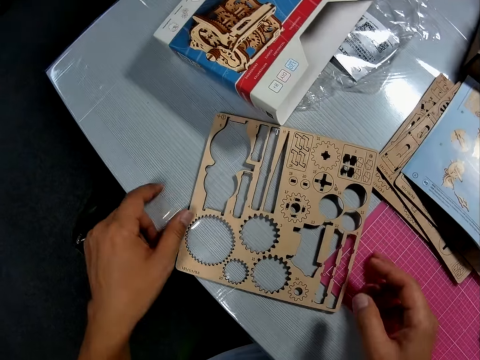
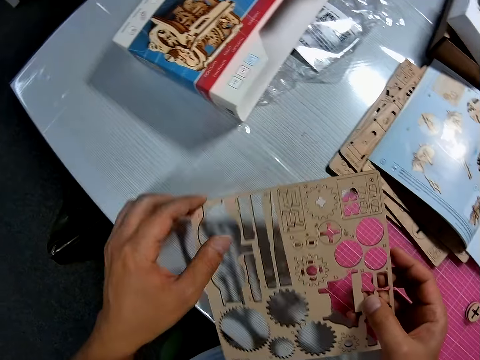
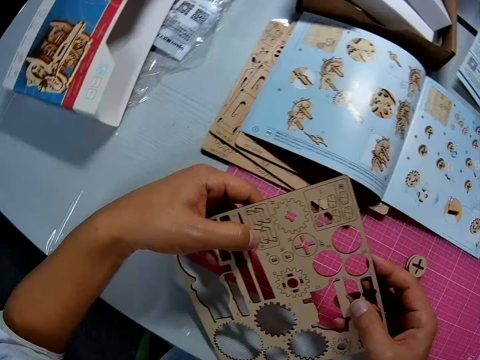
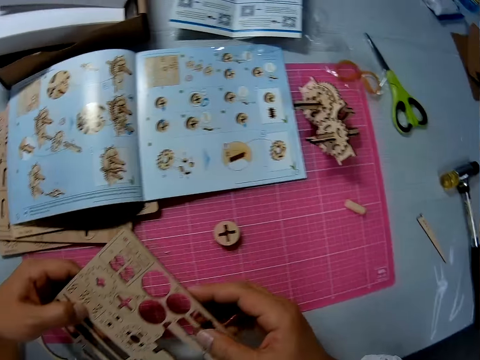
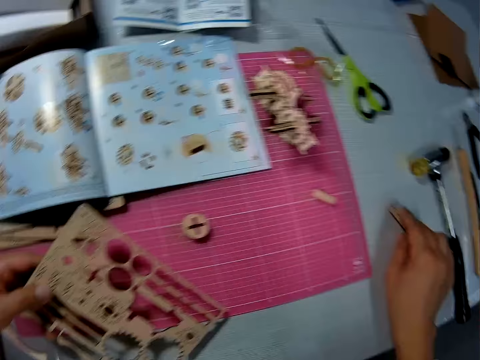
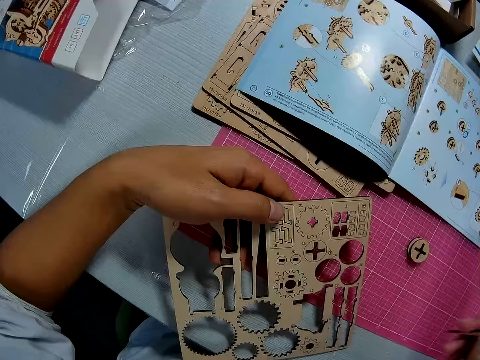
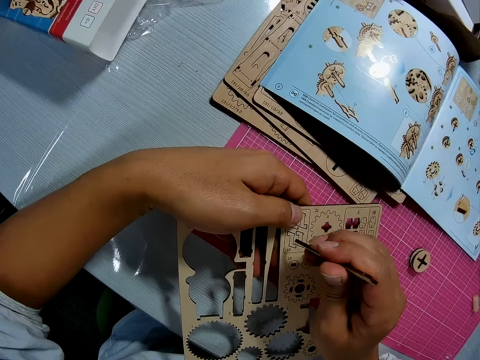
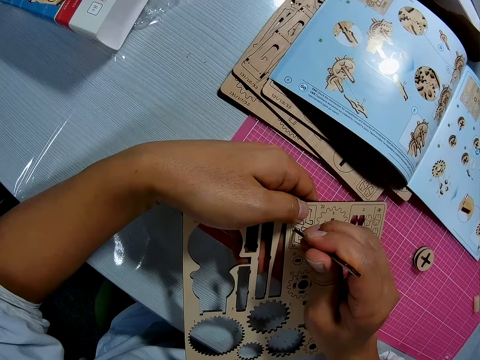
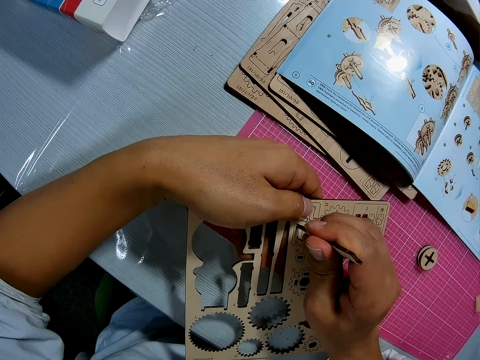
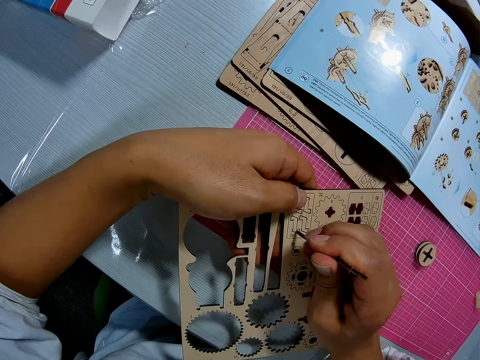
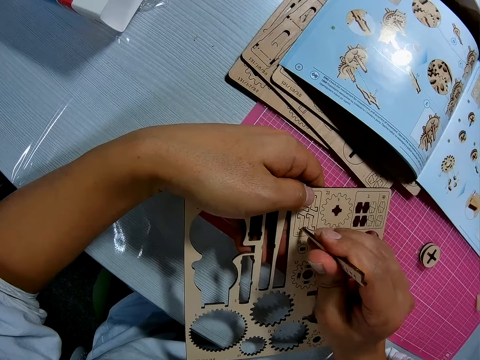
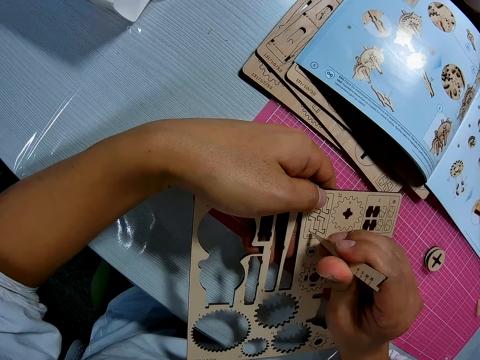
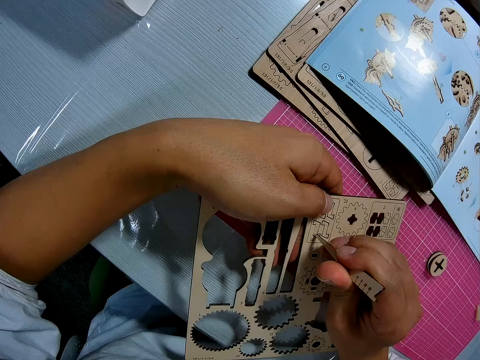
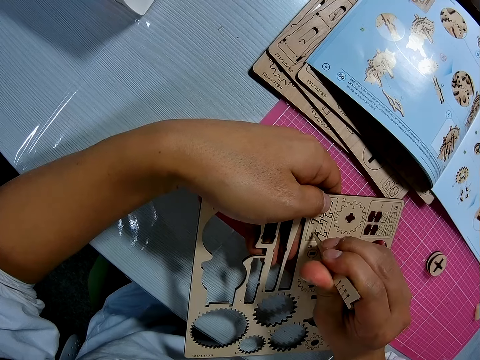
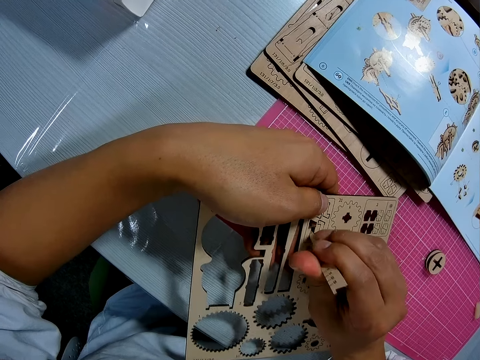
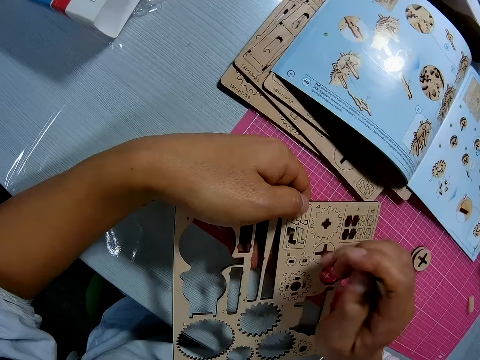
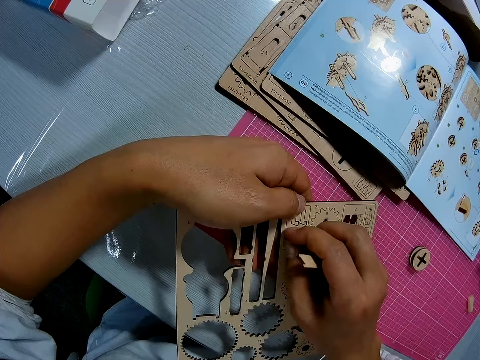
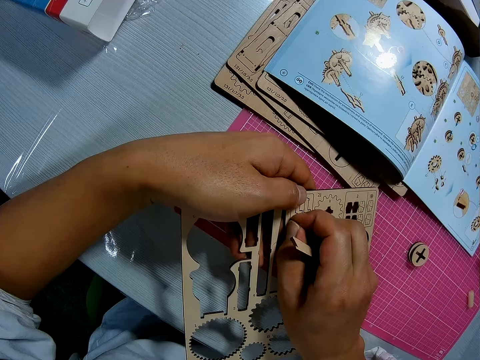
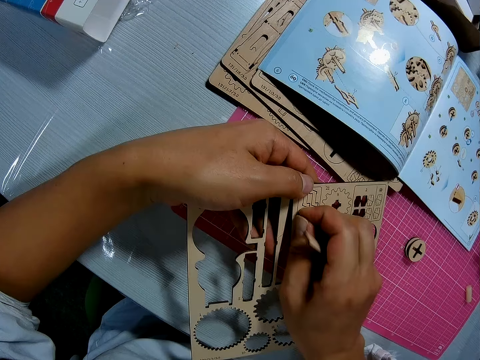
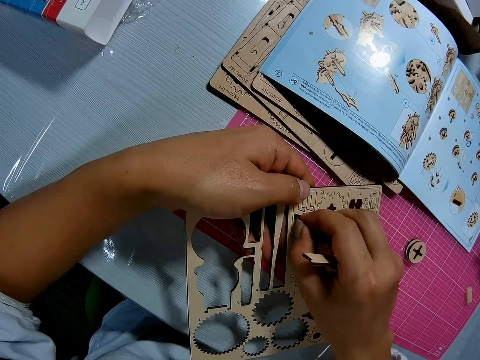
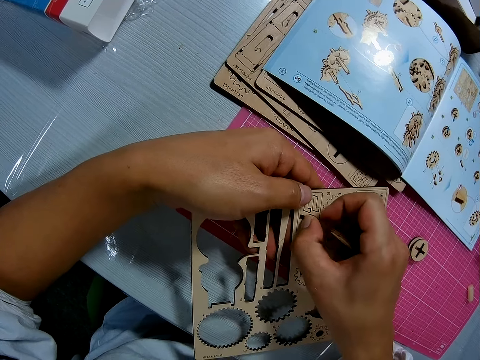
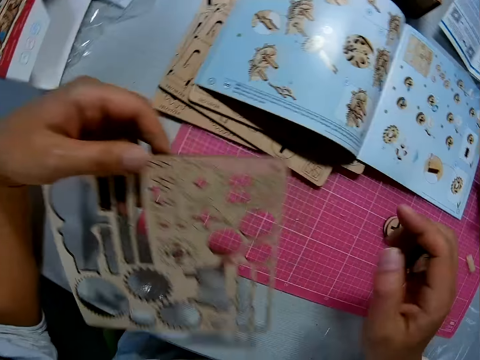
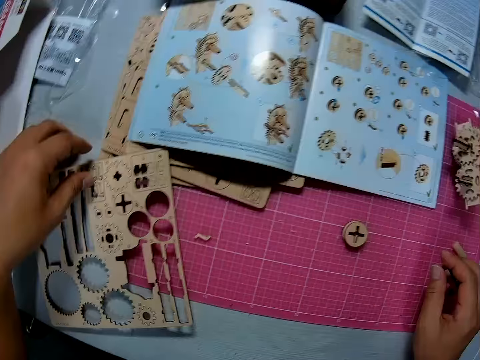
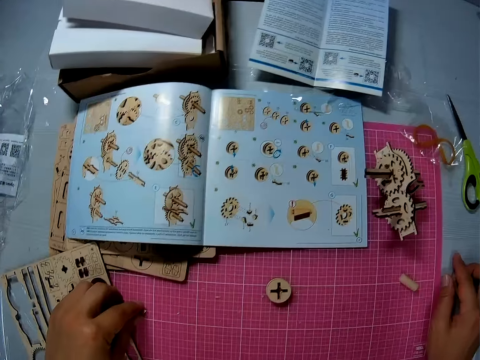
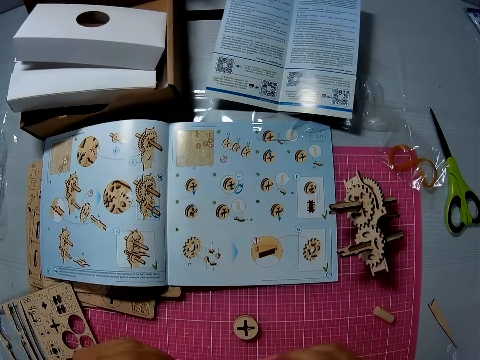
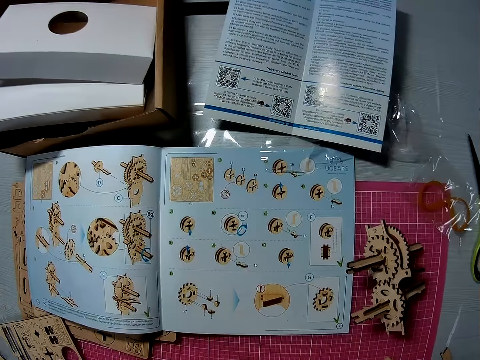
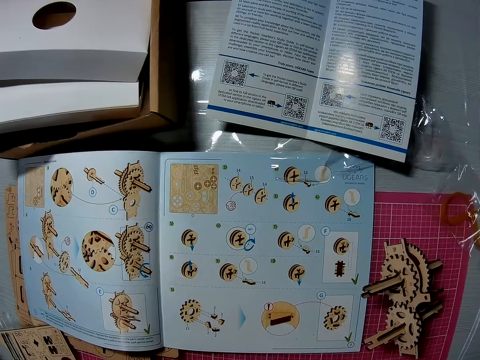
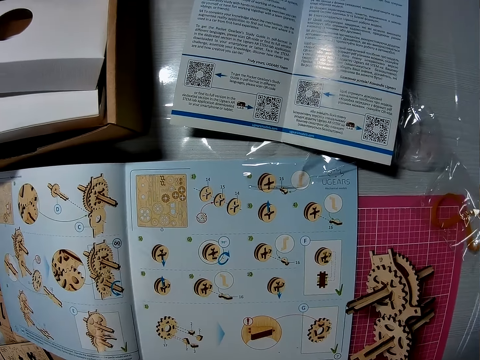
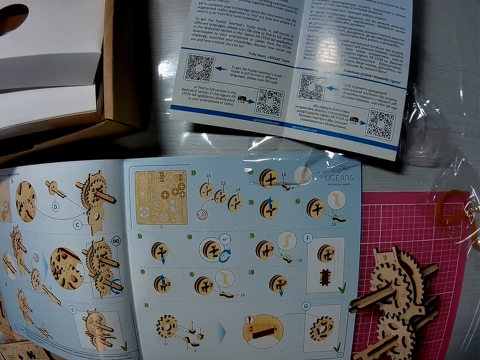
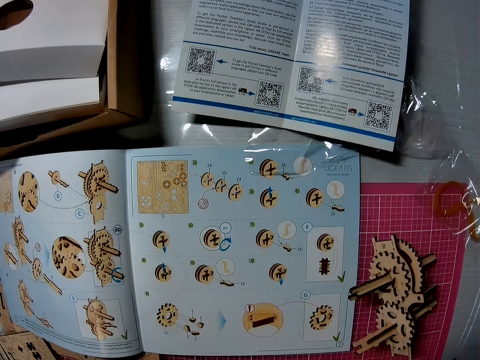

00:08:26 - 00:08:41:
The camera wearer picks the art sheet from the table with both hands. He picks up a pointed object from the table with his right hand. He detaches a piece or small cardboard from the art sheet with the pointed object. He pulls the piece away from the art sheet with his right hand. He drops the pointed object on the cutting sheet with his right hand. He picks the small cardboard. He drops the art sheet in his left hand on the table.

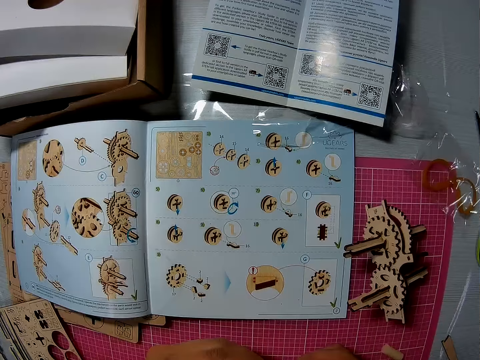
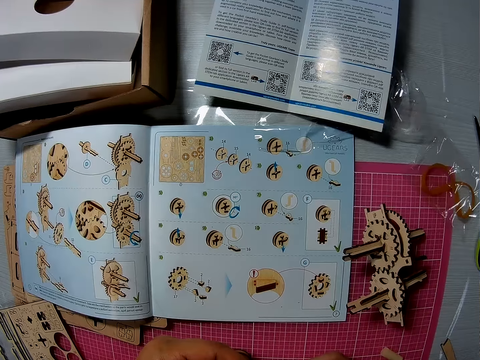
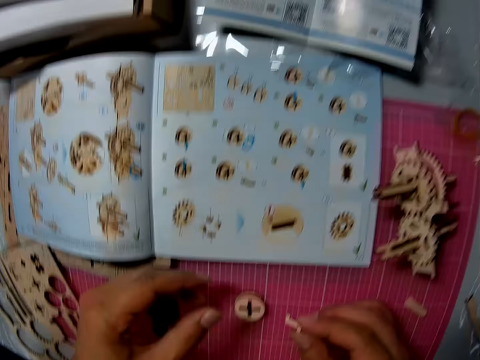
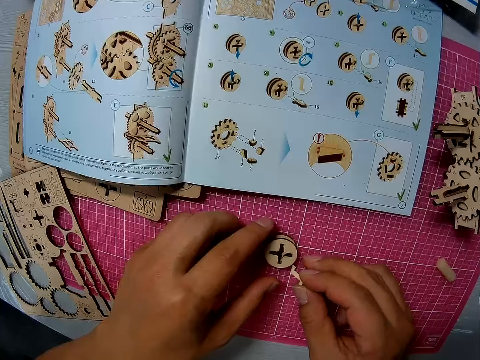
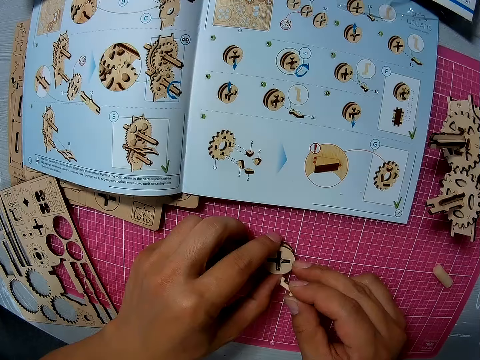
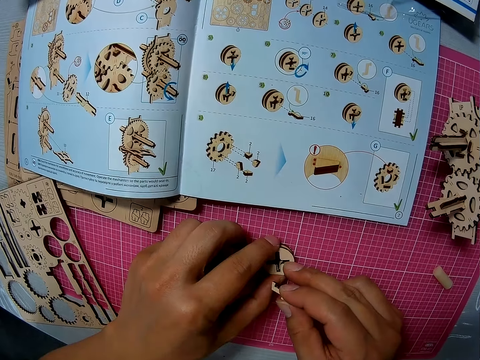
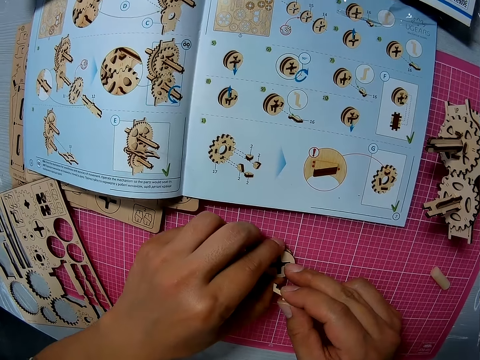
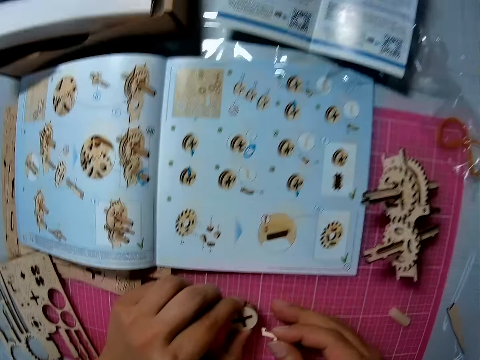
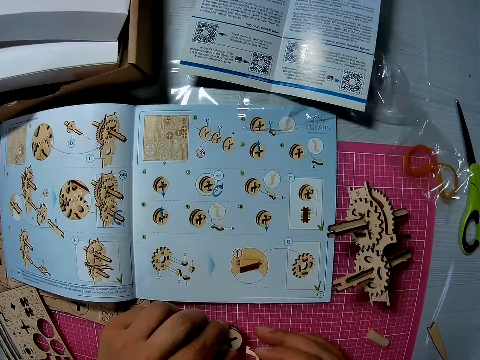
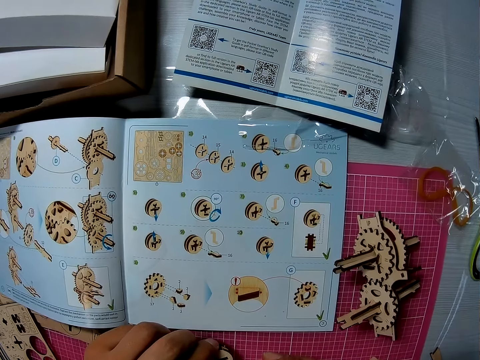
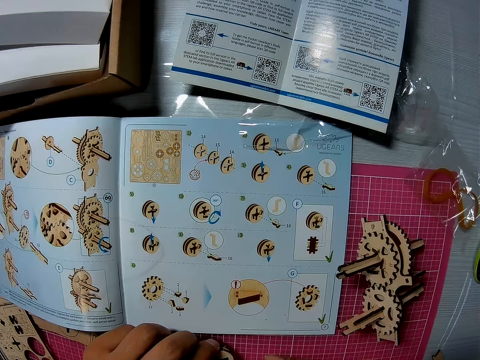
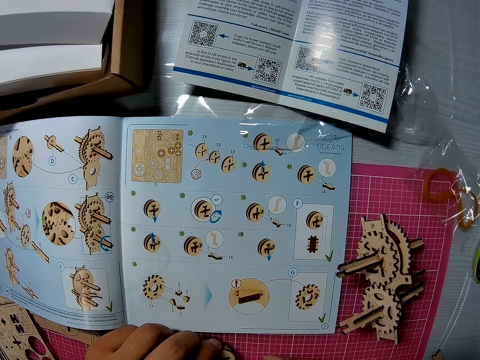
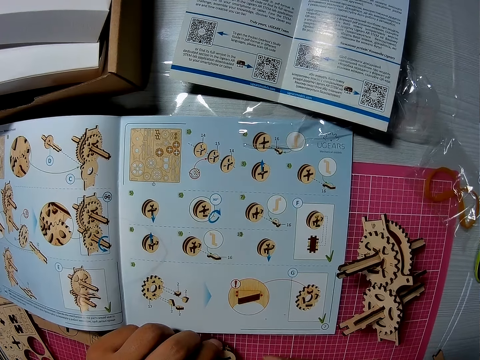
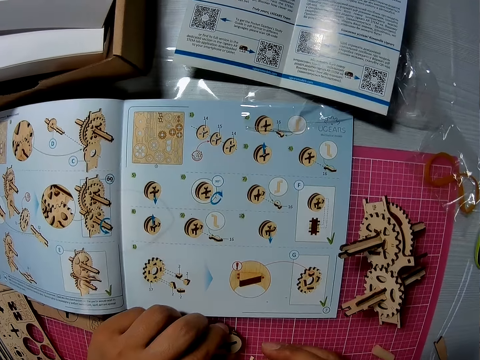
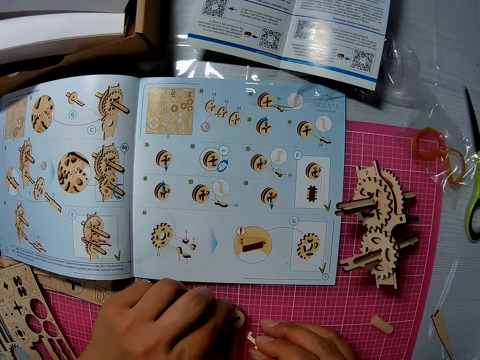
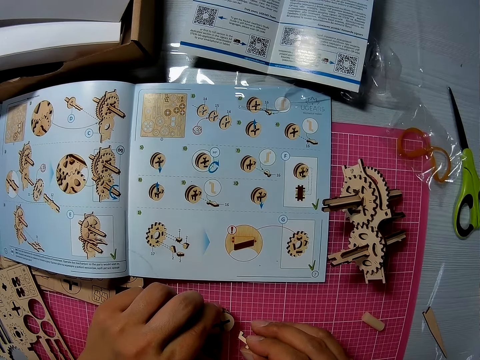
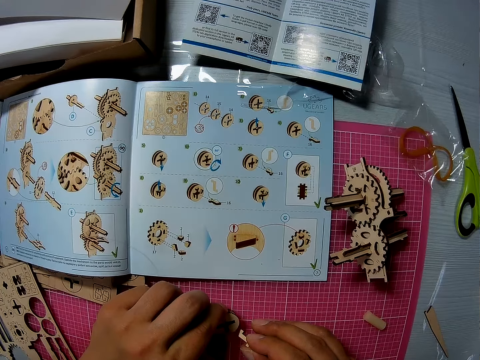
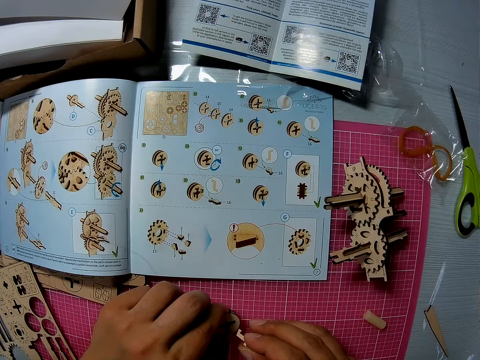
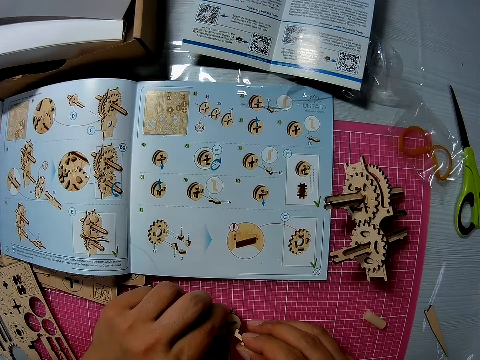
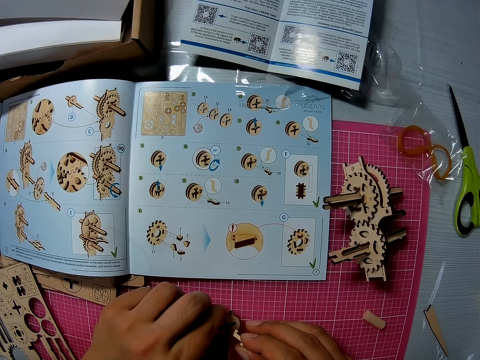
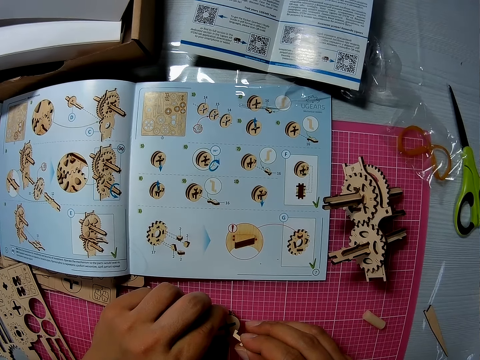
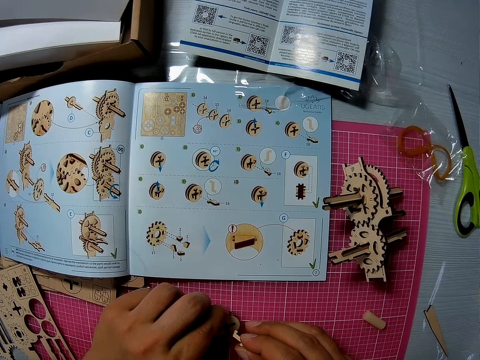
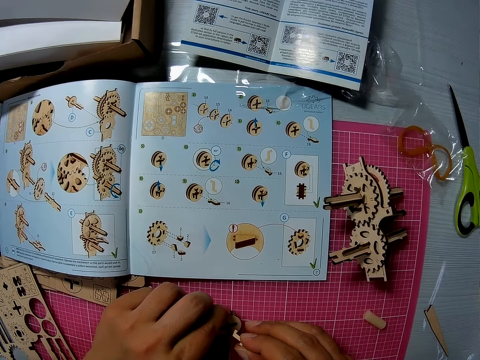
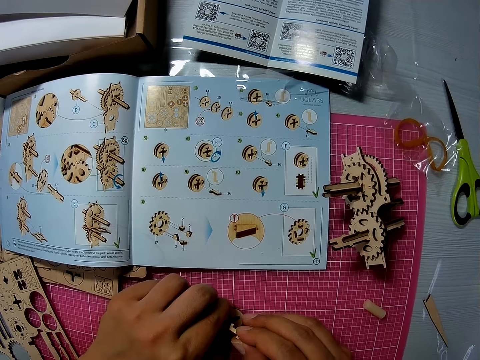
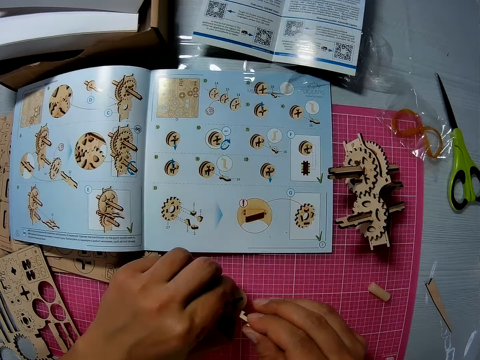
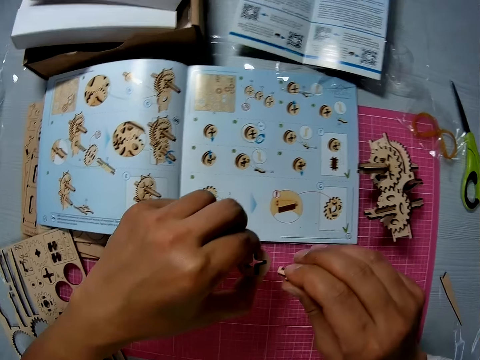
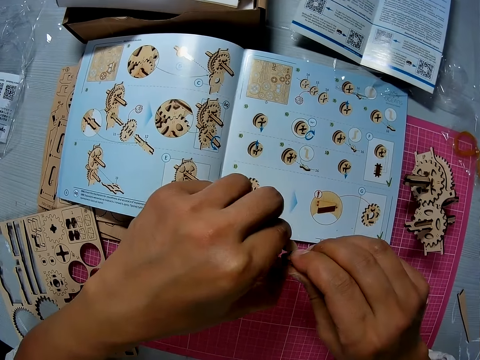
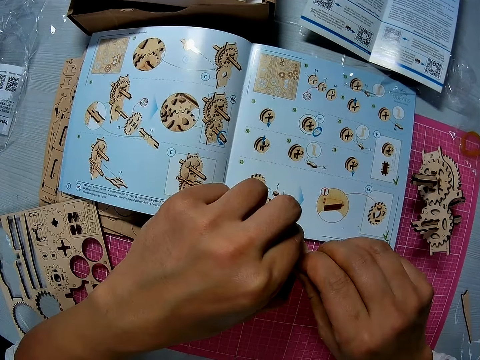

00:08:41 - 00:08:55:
The camera wearer holds the detached piece with his right hand. He picks two small cardboards. He arranges the three circular pieces on the cutting sheet with his left hand. He lifts the three circular pieces from the cutting sheet with his left hand. He joins the pieces together.
